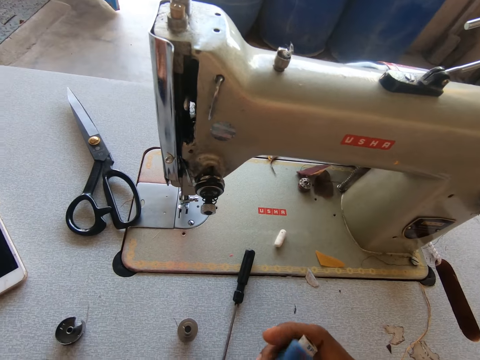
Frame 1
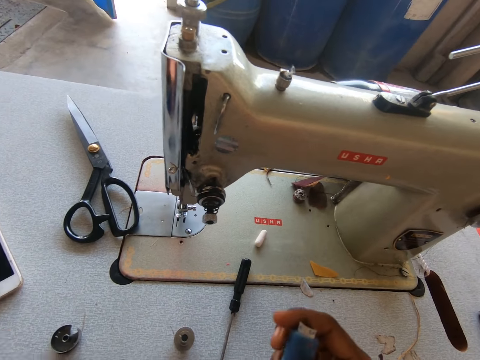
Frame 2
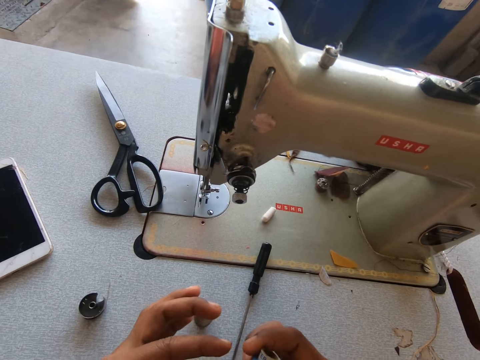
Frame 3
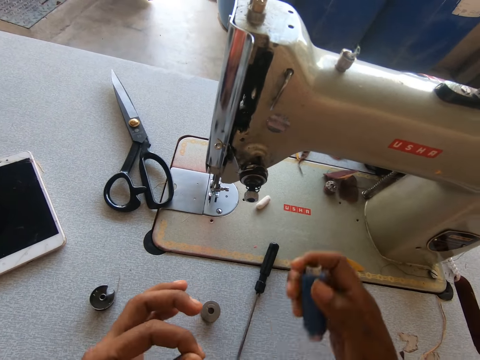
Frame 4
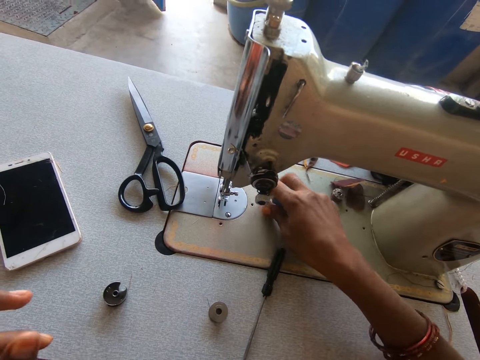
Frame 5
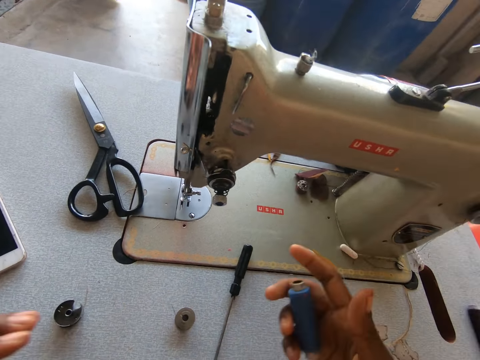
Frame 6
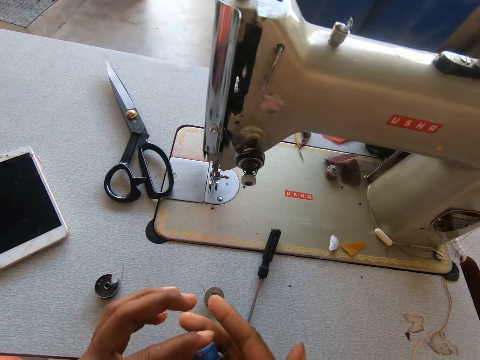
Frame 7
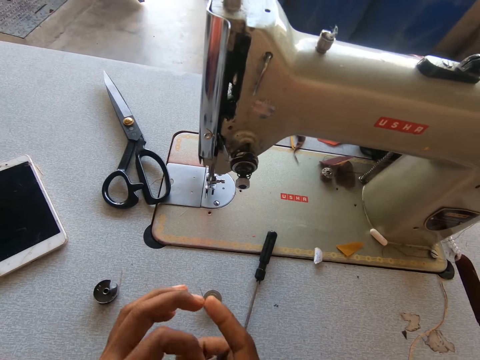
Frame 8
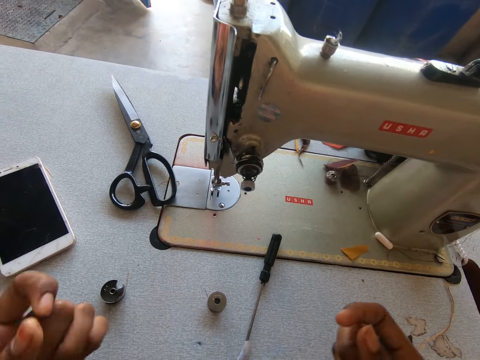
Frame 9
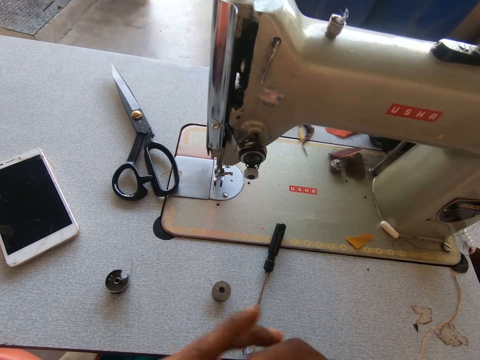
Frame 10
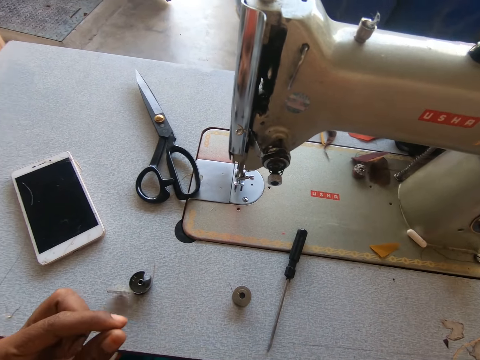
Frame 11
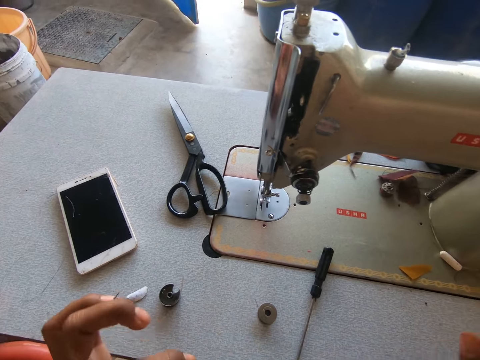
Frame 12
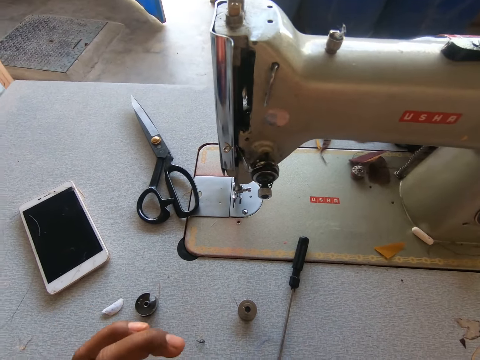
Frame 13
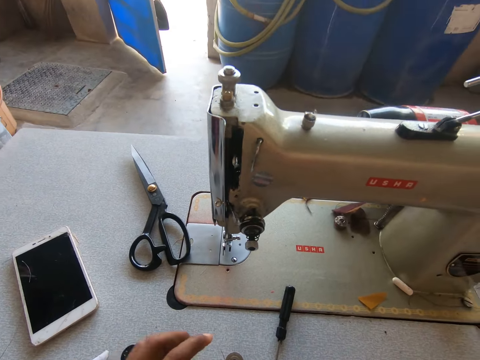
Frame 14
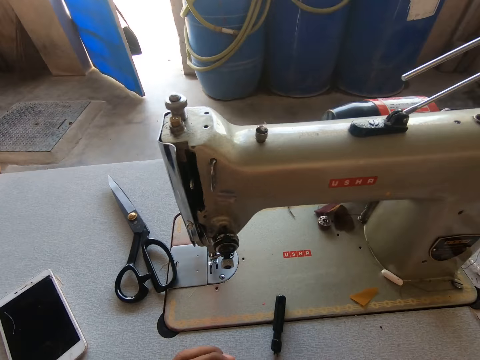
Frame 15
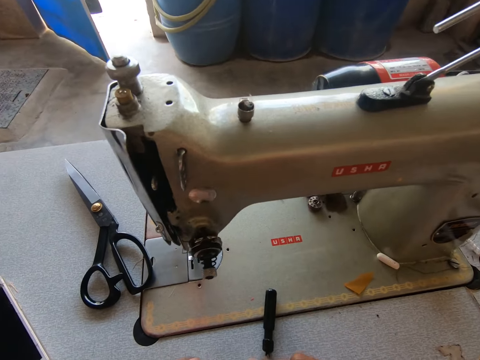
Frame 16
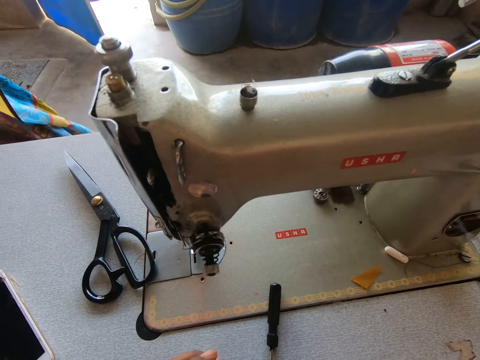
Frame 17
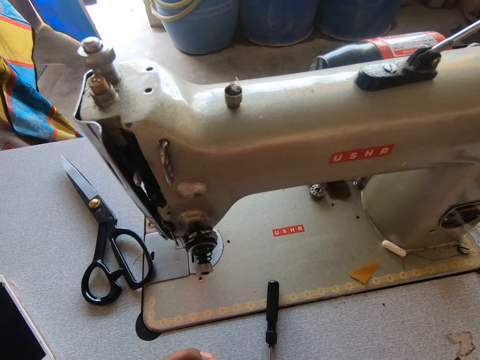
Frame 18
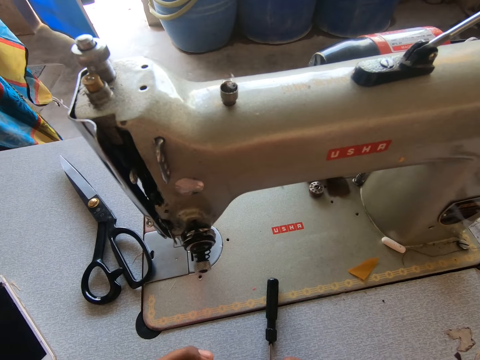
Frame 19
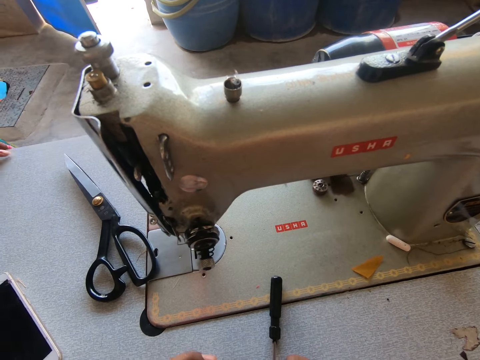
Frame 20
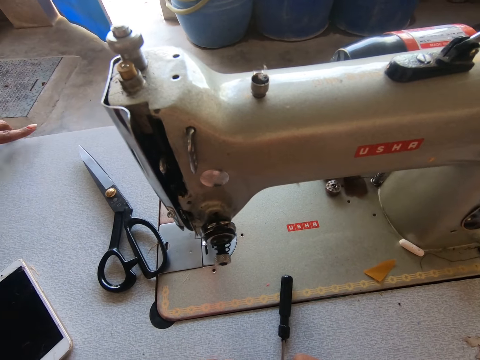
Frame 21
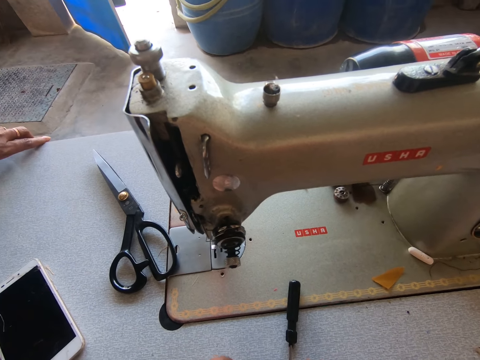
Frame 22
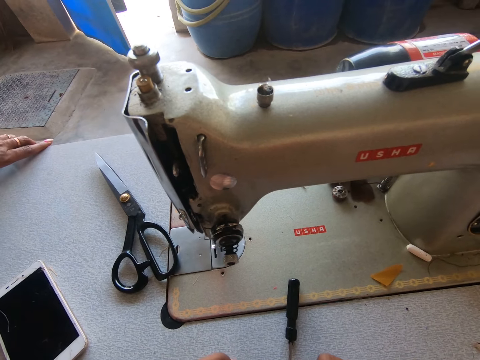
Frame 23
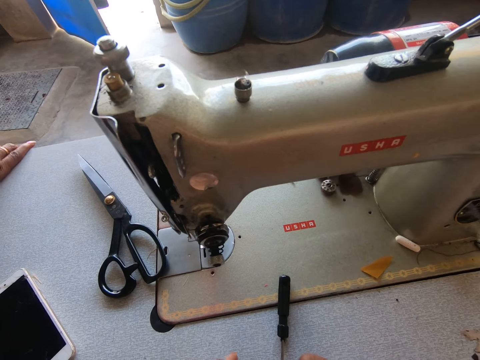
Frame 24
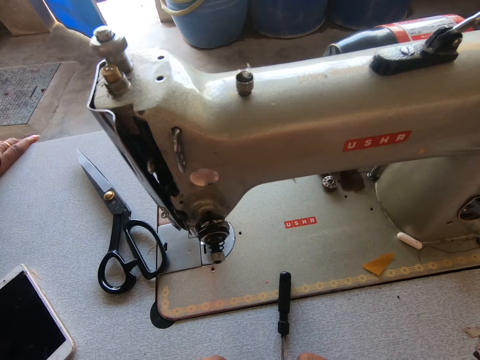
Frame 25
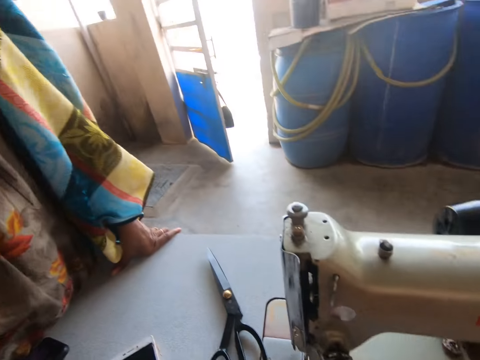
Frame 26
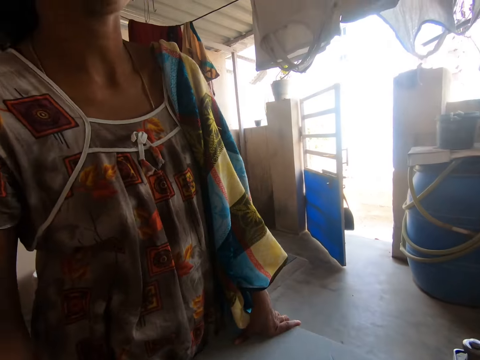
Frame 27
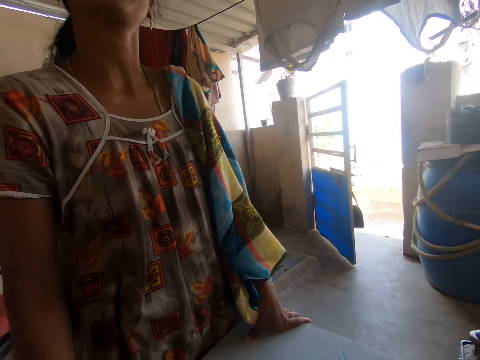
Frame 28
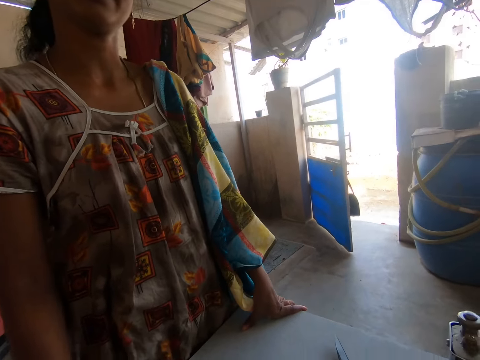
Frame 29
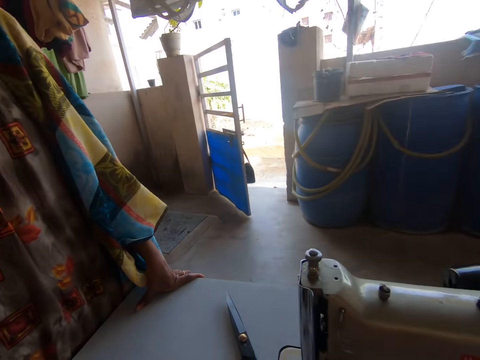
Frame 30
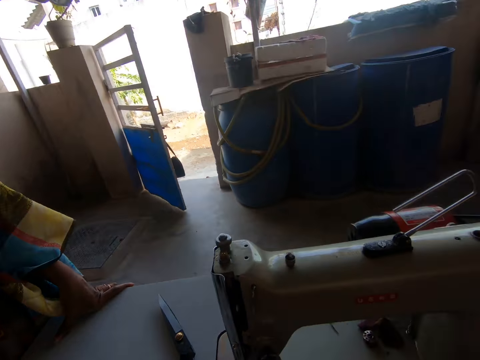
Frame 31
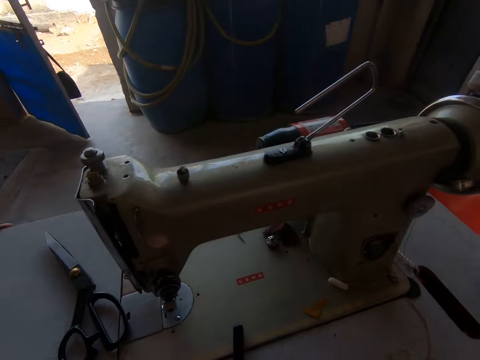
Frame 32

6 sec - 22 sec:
The camera wearer unrolls the thread. They pull the thread. They hold the thread with the left hand. They look and pick up the chalk. They move the chalk. They drop the chalk. They tie the thread together. They pick up the thread. They unroll the thread. They look around a room. A man leans on the sewing machine. The man holds the sewing machine. The camera wearer looks around the room.

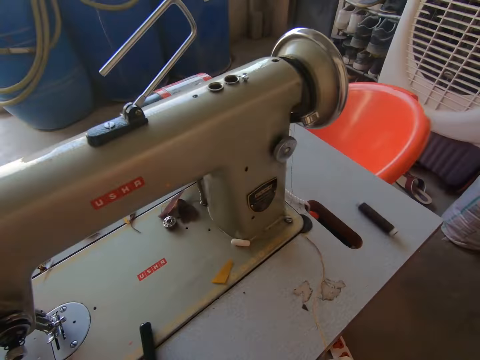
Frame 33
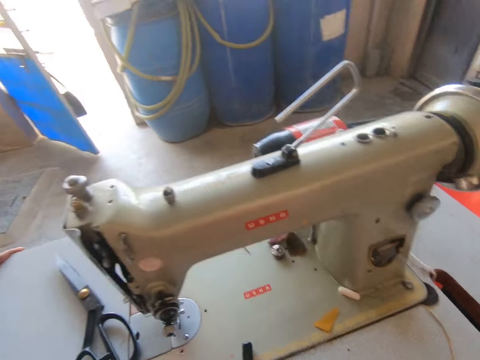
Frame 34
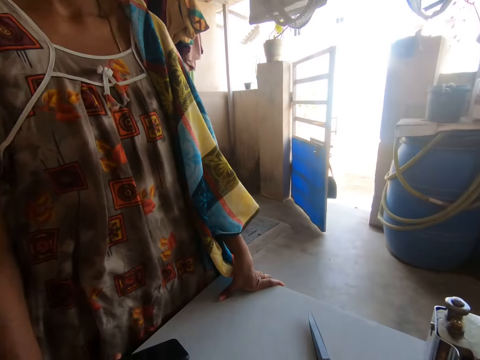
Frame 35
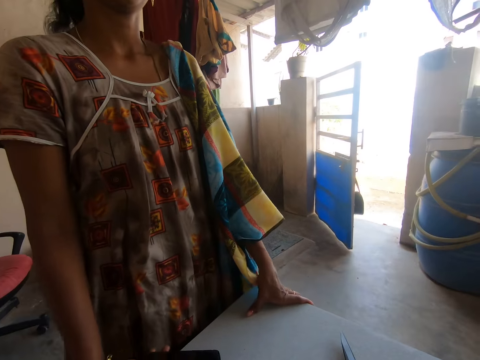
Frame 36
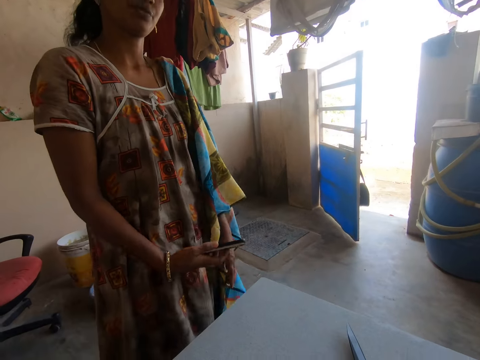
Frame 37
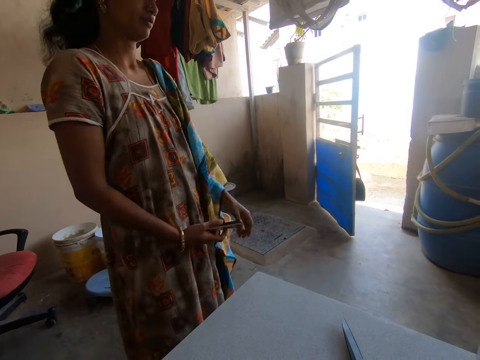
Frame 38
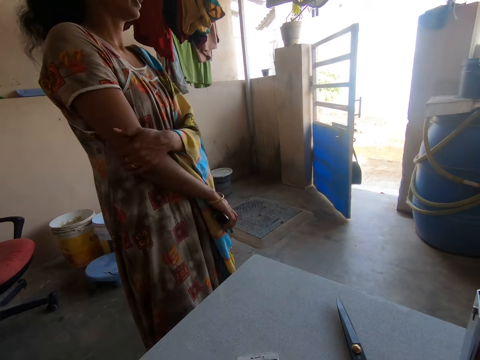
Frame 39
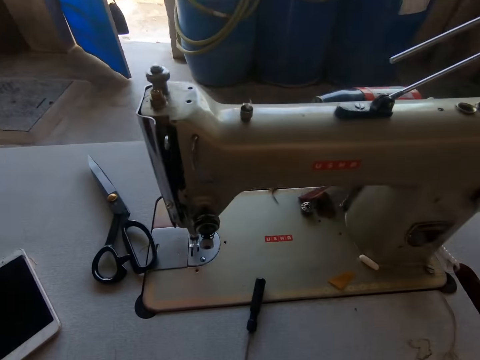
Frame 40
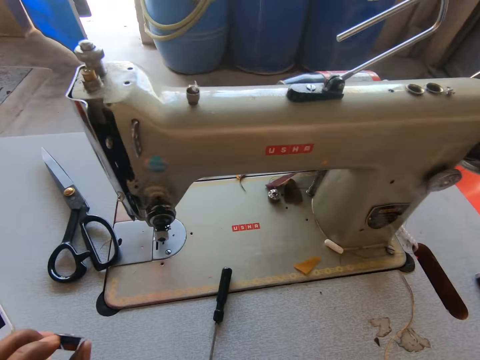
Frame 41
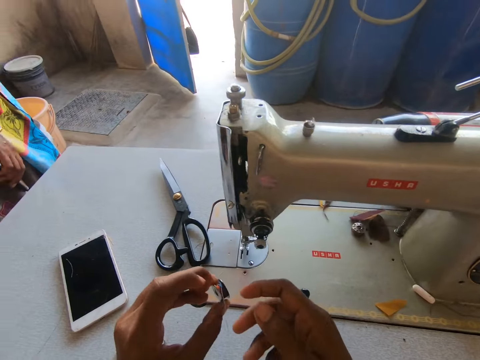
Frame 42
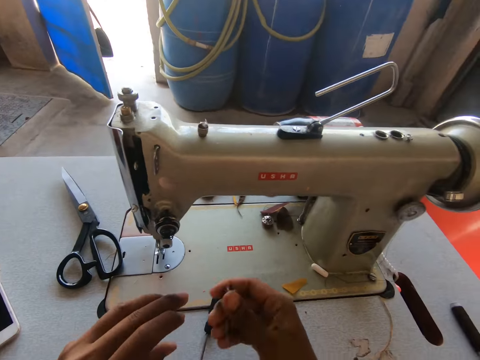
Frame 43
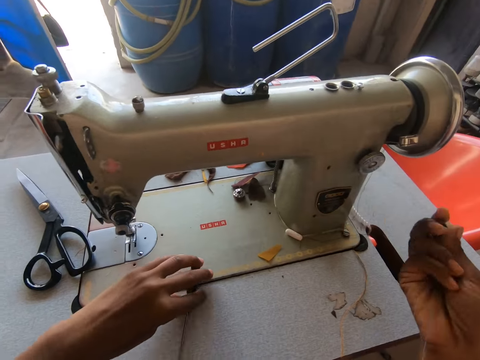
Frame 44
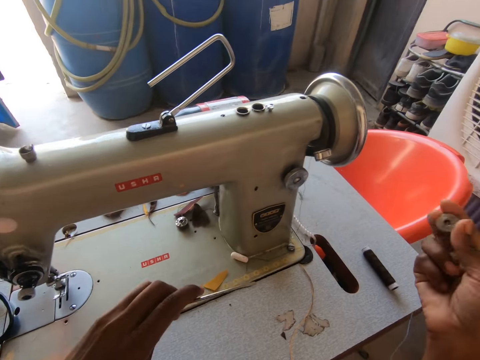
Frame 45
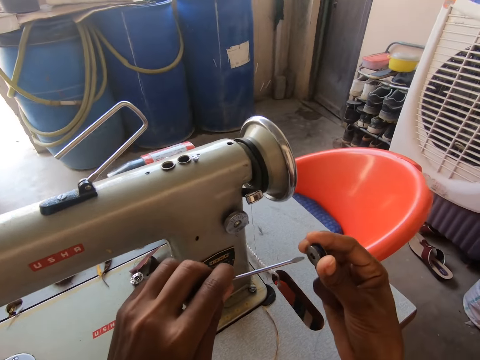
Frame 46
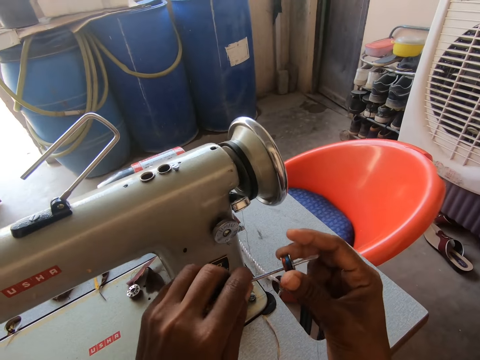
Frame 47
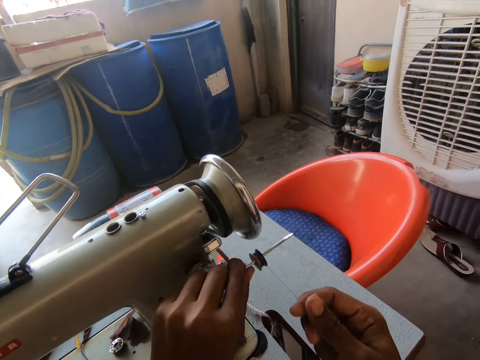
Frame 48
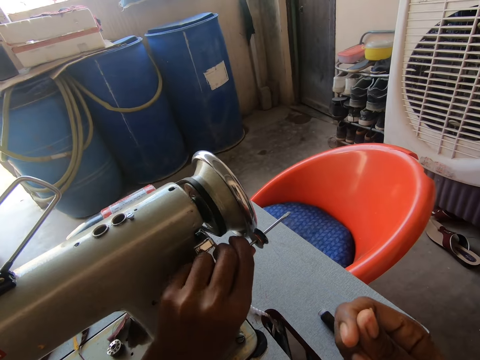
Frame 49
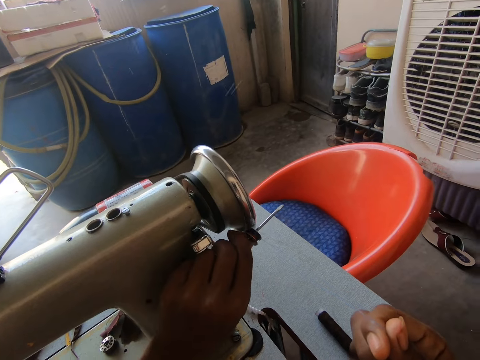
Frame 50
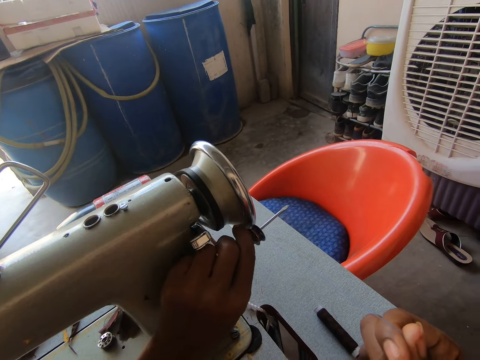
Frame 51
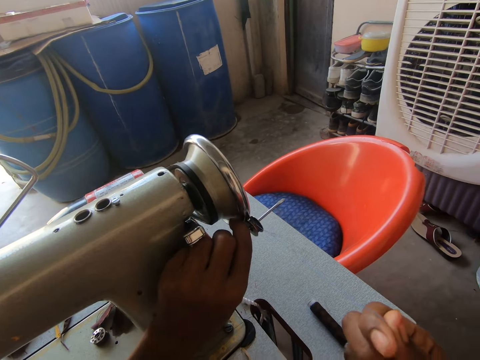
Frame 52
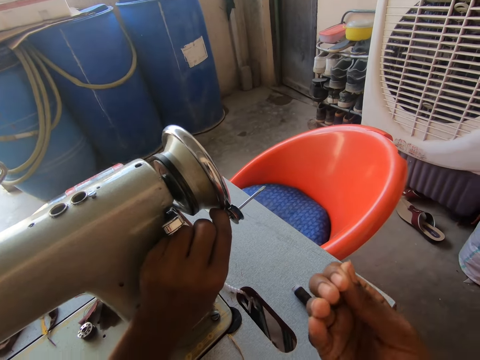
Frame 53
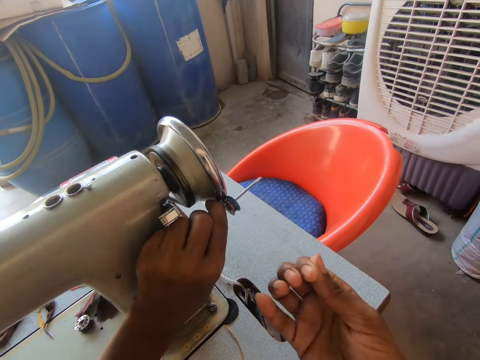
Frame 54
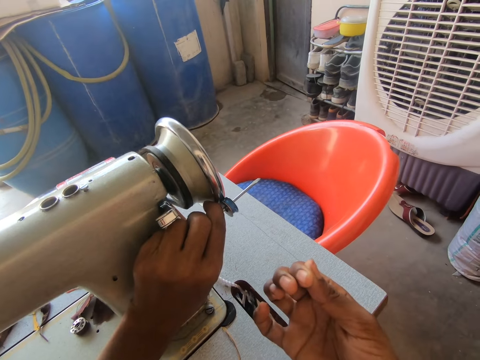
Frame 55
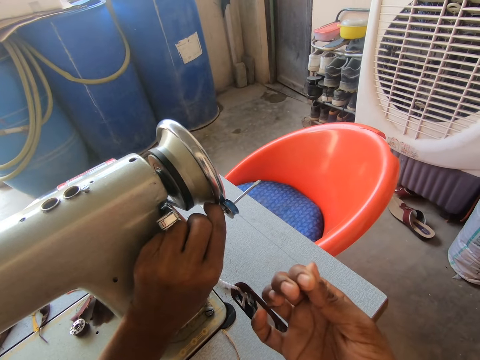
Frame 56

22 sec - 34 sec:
A person removes a hand from the sewing machine. The camera wearer looks around a room. They hold a bobbin with the right hand. They pick up a screwdriver. They fix the screwdriver into the bobbin. They hold the thread. They put the bobbin against the balance wheel. They operate a sewing machine. They put the thread on the bobbin.
